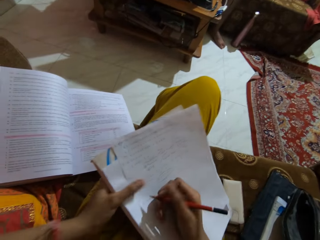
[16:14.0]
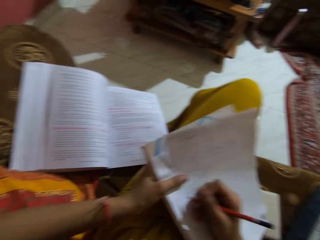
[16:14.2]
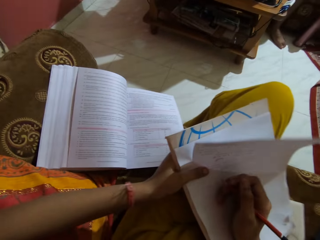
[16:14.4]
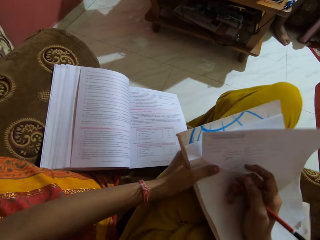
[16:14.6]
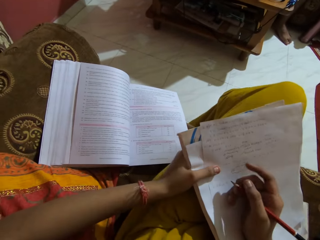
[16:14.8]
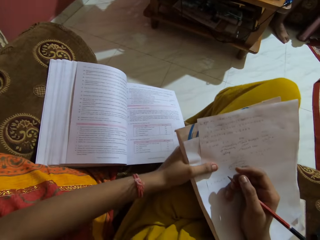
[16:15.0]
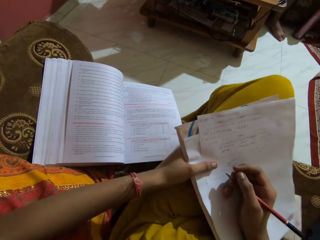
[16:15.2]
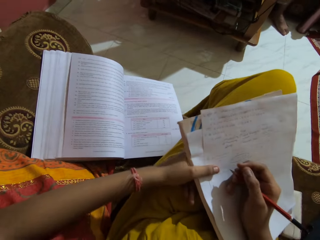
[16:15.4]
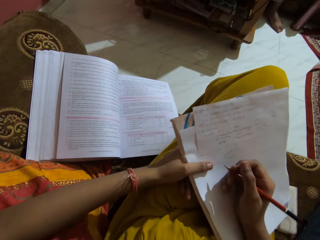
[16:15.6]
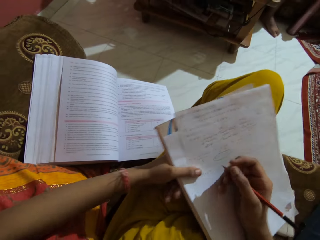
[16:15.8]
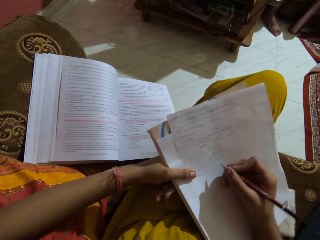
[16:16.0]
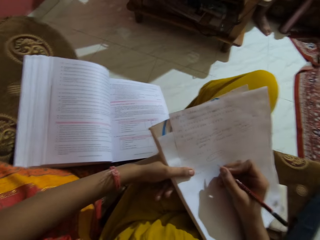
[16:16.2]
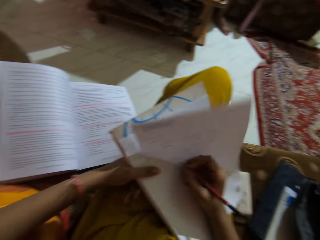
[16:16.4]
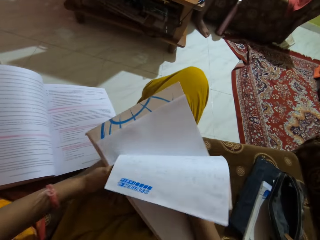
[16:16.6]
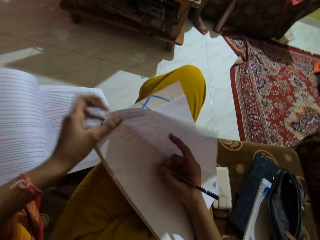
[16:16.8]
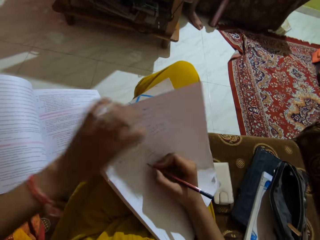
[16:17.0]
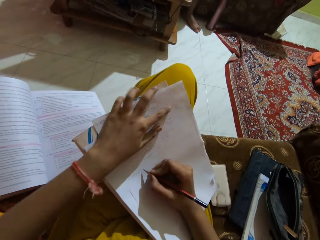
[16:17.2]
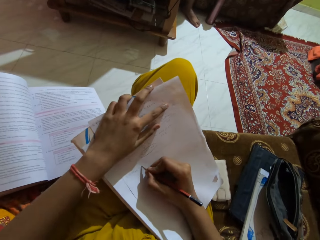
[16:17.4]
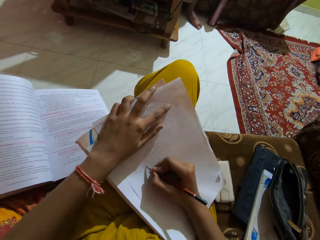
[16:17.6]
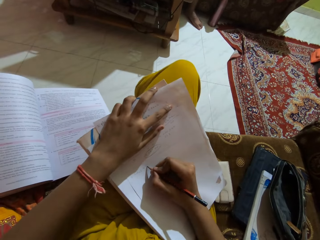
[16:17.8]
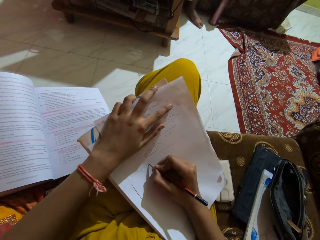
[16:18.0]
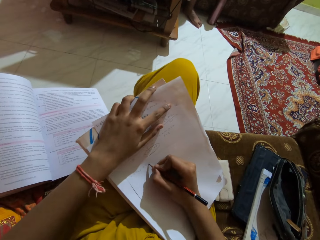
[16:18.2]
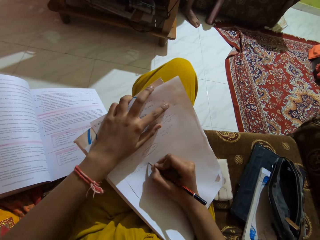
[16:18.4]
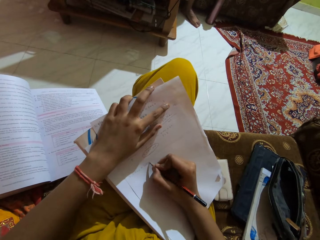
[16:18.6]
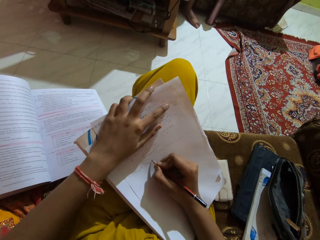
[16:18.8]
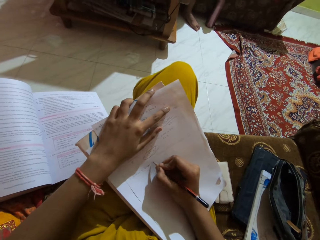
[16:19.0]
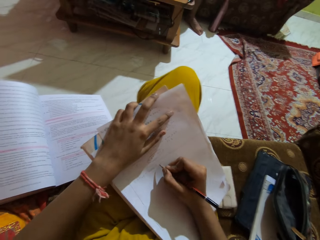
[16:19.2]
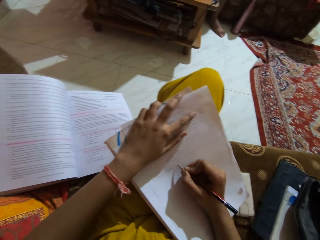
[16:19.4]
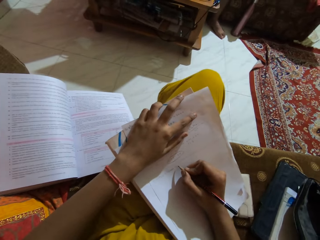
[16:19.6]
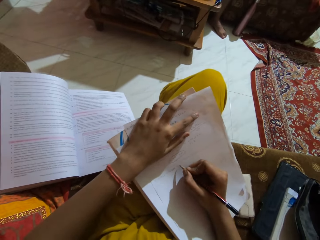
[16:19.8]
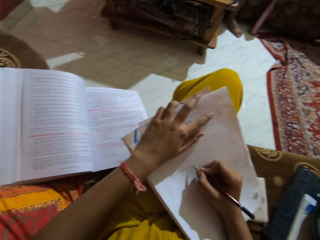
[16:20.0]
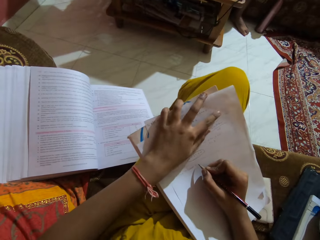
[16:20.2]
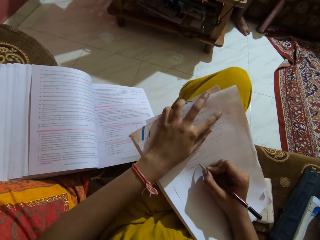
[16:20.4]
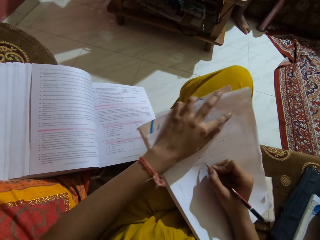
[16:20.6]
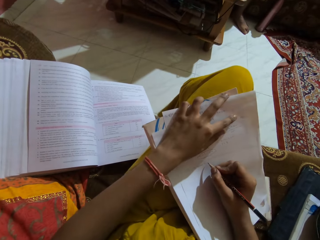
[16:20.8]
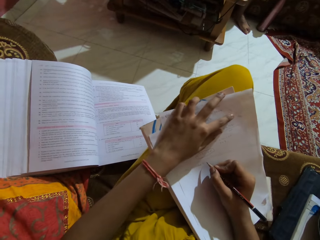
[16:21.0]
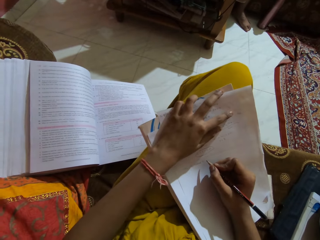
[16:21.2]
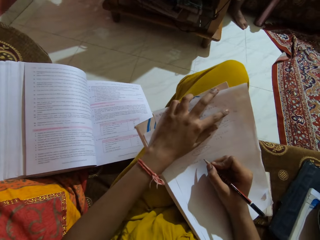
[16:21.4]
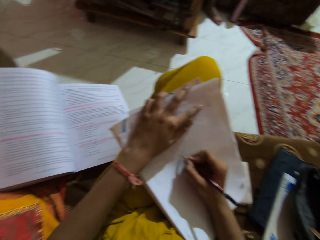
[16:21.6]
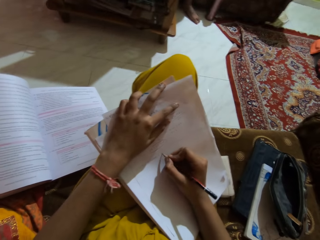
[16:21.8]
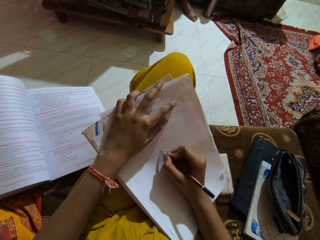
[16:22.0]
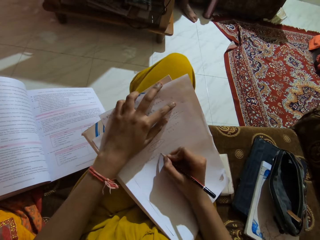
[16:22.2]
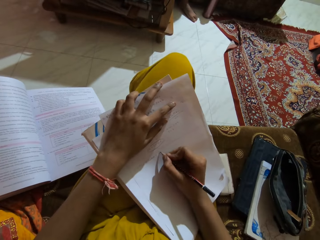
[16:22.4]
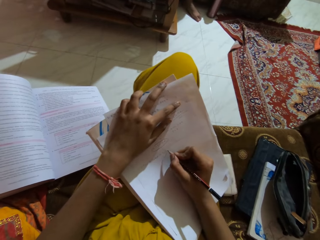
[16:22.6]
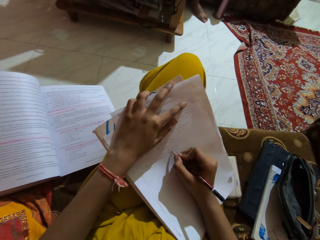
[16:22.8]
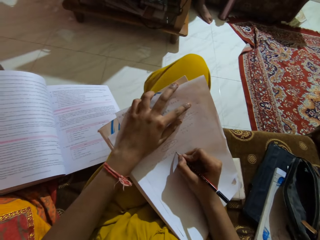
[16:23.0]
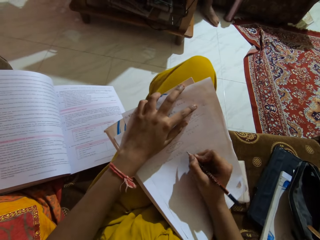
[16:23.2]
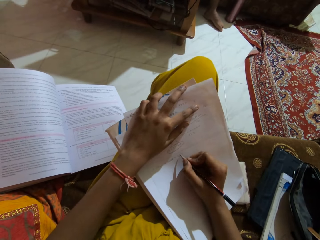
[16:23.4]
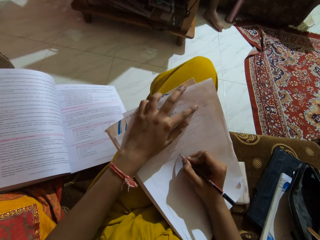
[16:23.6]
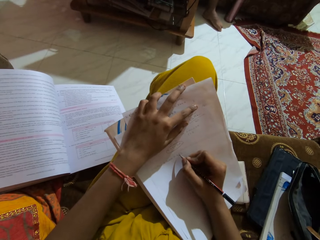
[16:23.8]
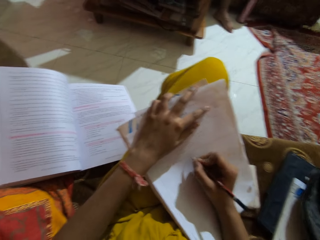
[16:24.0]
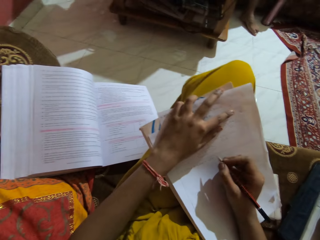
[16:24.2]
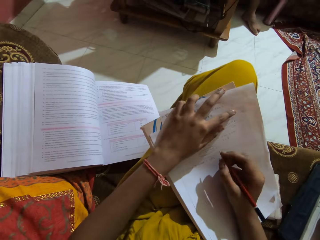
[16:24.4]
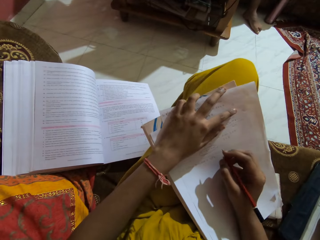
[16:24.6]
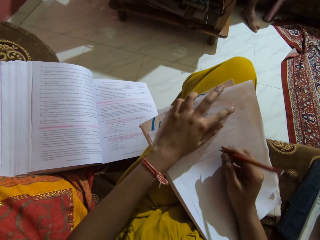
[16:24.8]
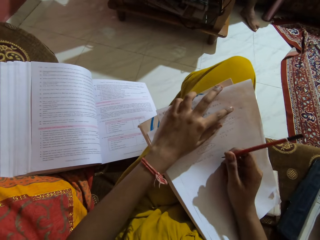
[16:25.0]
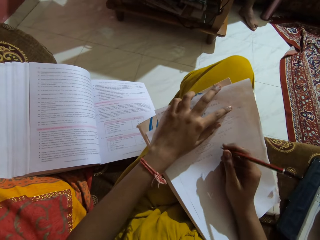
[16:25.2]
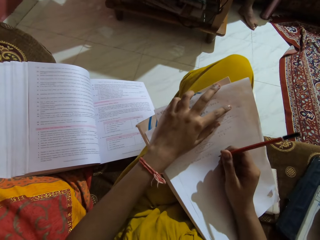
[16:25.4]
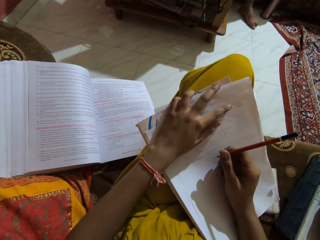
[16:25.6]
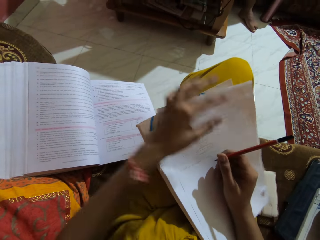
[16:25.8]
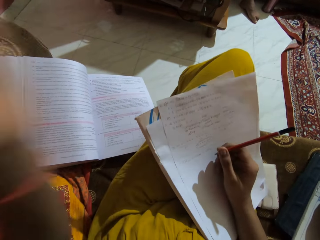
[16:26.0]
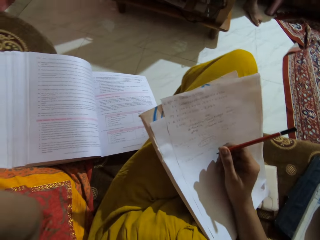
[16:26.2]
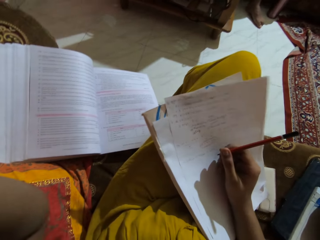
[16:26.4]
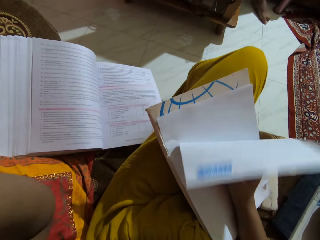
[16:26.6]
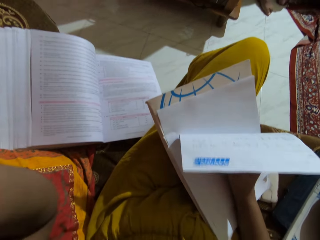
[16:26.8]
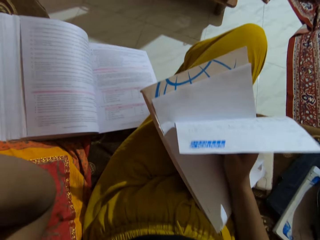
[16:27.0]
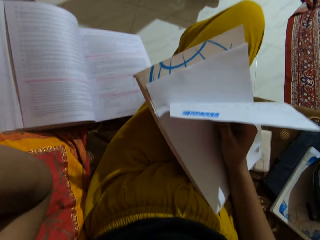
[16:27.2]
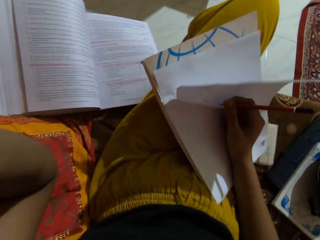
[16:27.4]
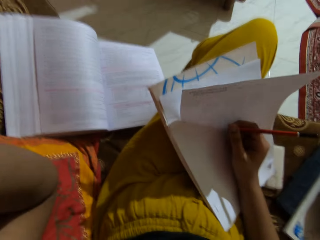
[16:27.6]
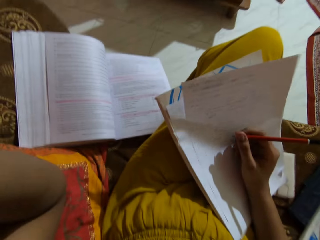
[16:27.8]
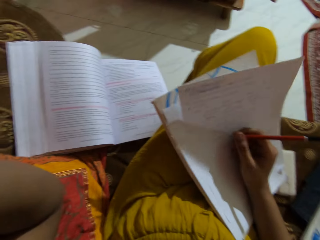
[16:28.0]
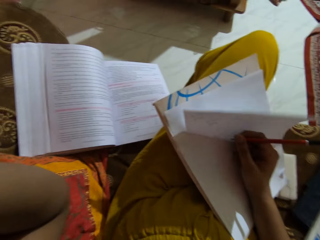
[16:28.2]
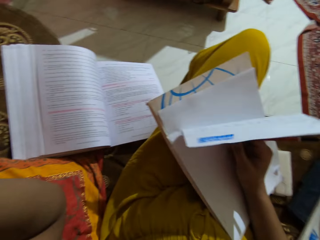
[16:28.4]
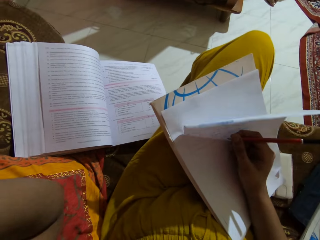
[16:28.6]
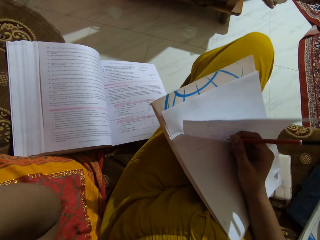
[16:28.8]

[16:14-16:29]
The camera wearer looks around. She holds down the piece of paper on the book with her left hand. She writes on the piece of paper with the pencil in her right hand. She stares at the book. She writes on the paper. She looks around. She shakes the pencil. She adjusts the camera on her head with her left hand.

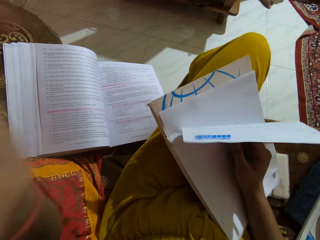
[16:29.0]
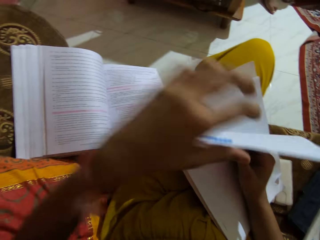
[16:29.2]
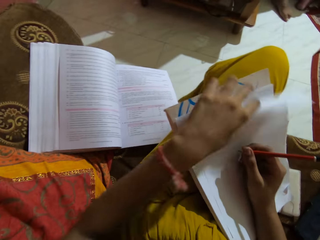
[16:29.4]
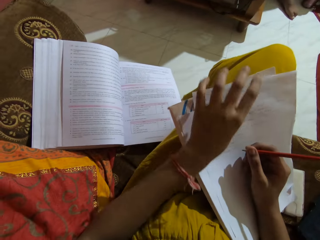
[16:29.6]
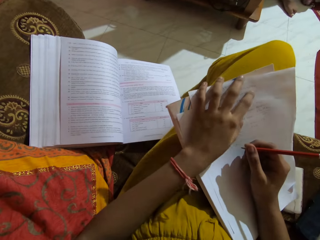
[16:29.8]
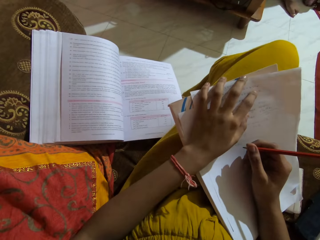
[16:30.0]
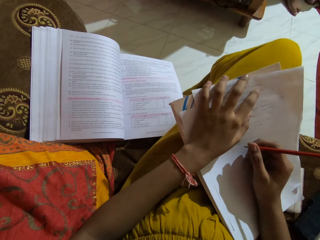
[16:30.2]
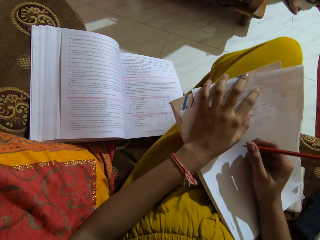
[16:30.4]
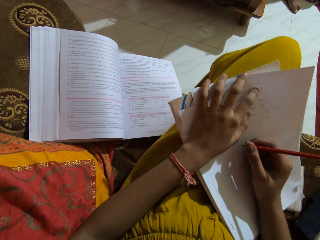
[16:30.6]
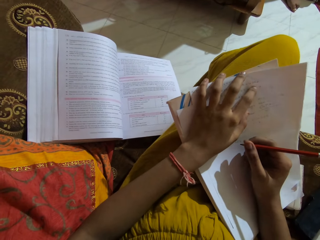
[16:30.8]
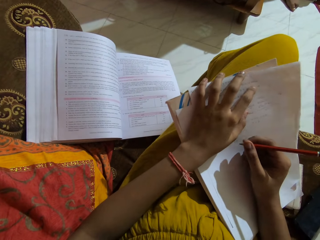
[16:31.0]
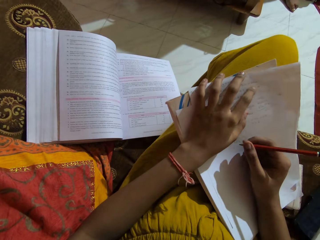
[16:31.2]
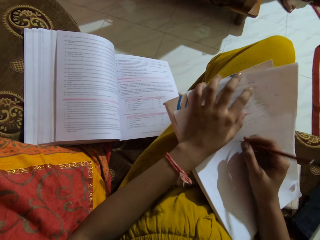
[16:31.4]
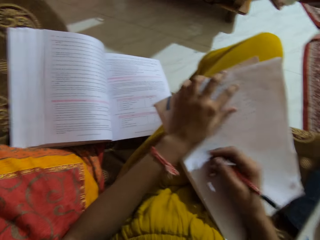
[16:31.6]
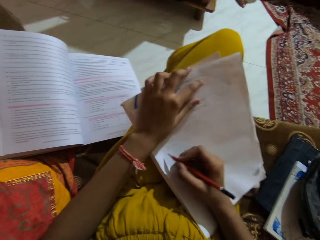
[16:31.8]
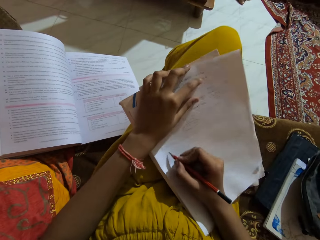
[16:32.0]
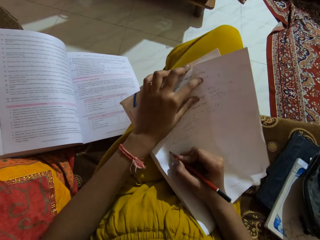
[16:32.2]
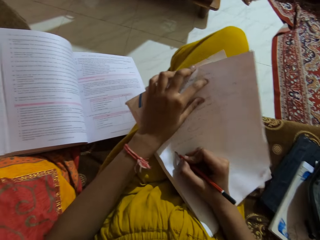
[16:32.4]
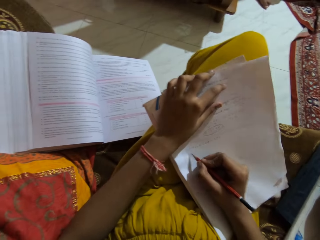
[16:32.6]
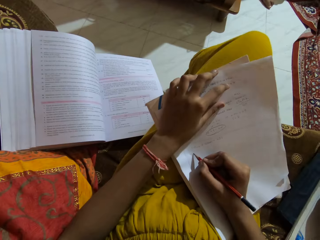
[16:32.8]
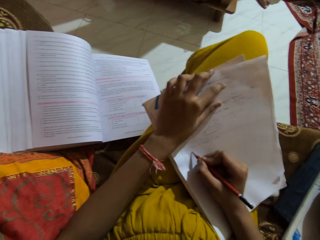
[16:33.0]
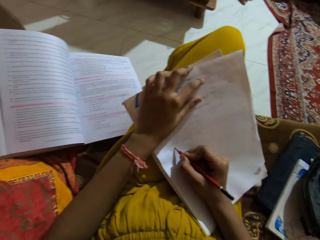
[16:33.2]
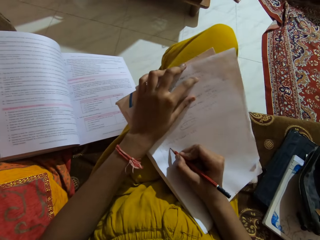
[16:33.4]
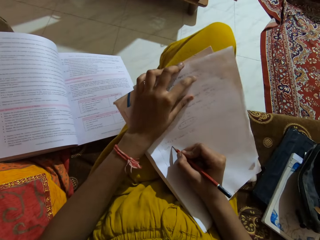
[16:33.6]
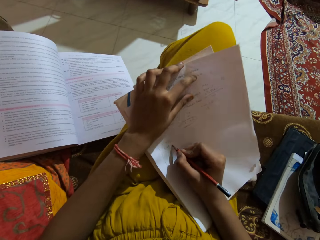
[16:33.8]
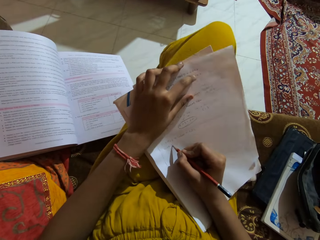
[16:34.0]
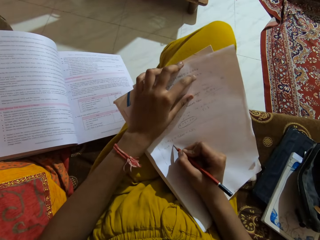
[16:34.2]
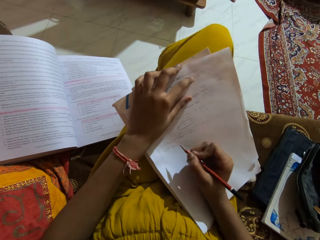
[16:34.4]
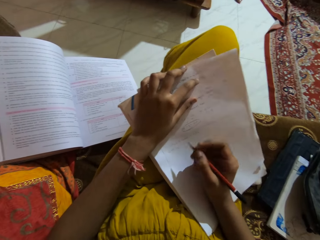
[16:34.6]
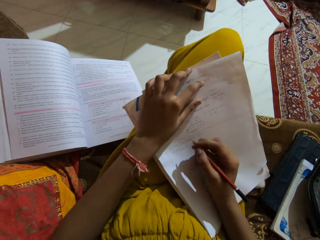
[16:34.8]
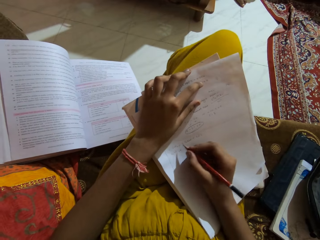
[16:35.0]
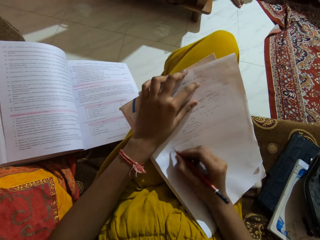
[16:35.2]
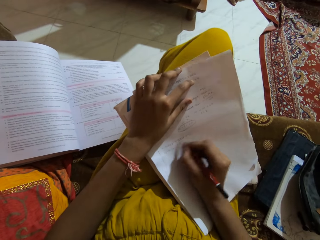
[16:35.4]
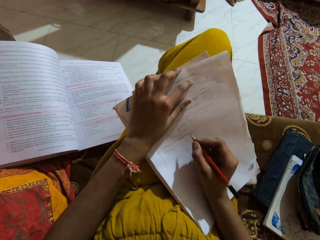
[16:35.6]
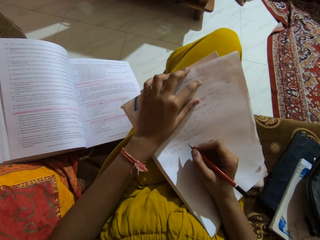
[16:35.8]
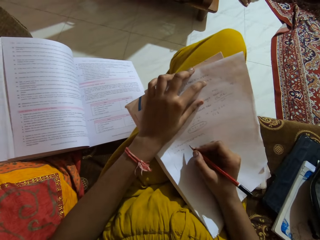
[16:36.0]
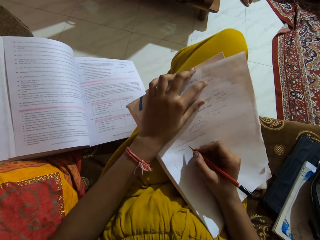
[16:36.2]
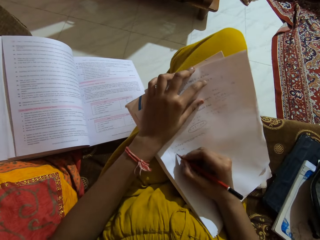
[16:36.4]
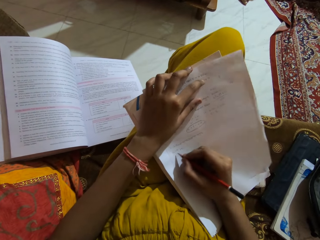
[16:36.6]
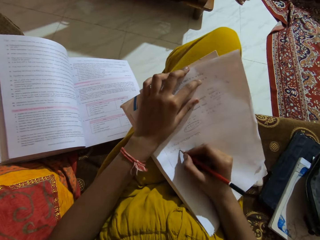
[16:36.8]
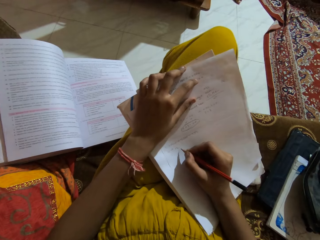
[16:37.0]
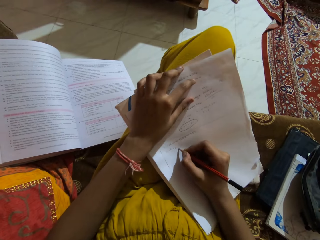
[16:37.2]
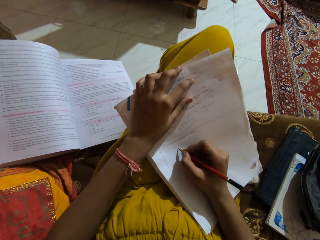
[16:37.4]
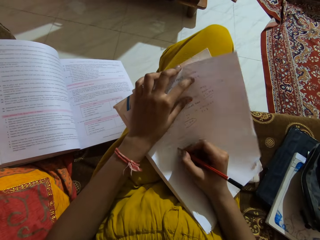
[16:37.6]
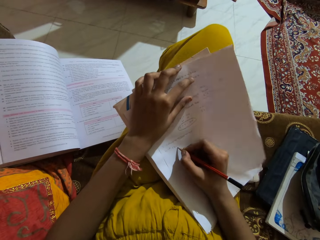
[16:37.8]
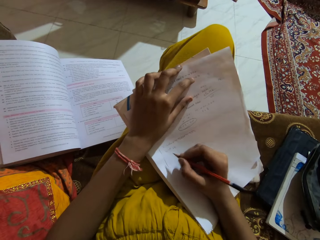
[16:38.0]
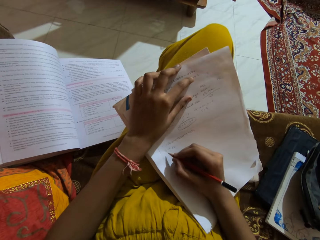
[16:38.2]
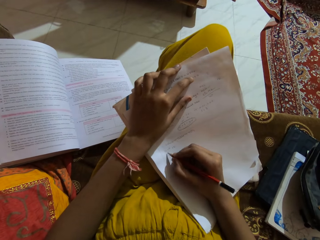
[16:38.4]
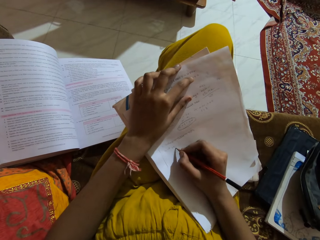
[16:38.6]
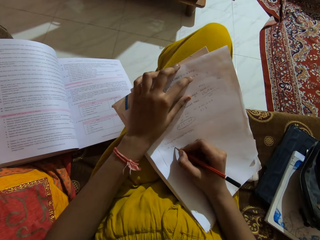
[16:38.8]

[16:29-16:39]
The camera wearer holds down the piece of paper on the book with her left hand. She stares at the book. She writes on the piece of paper with the pencil in her right hand.
